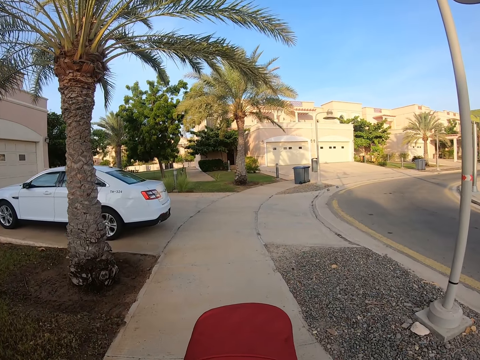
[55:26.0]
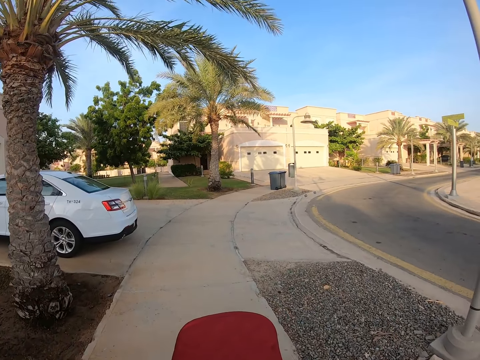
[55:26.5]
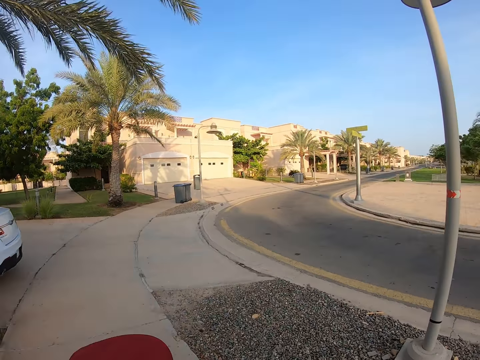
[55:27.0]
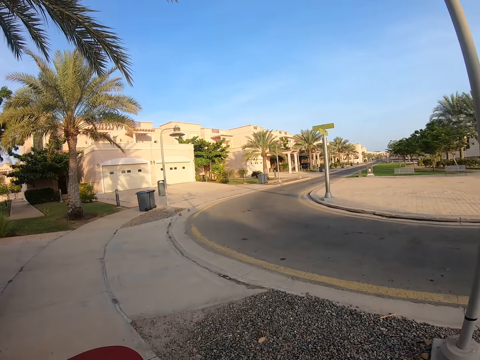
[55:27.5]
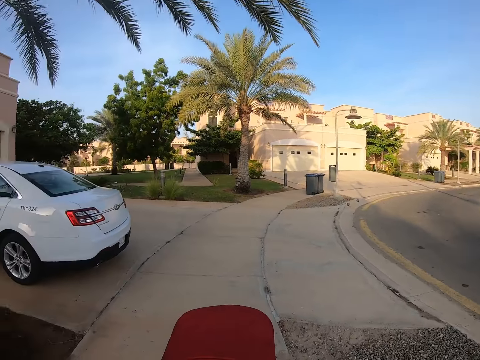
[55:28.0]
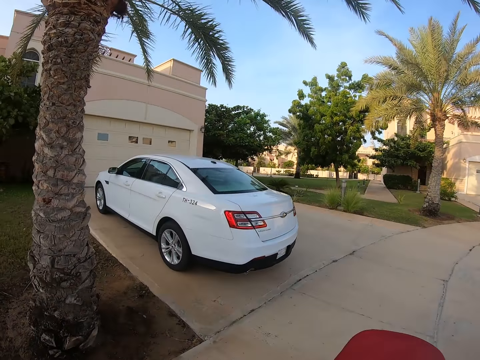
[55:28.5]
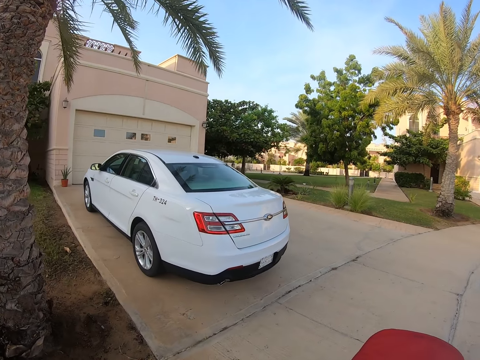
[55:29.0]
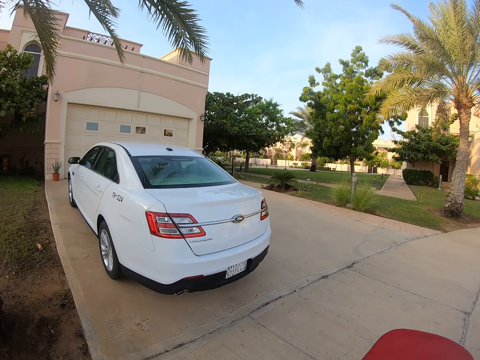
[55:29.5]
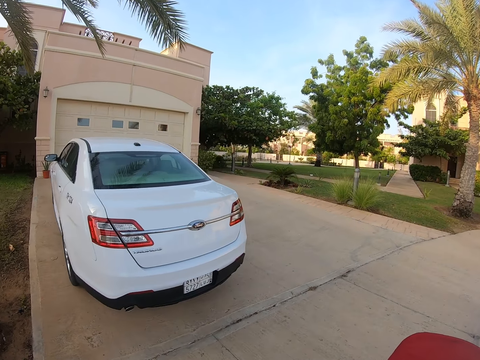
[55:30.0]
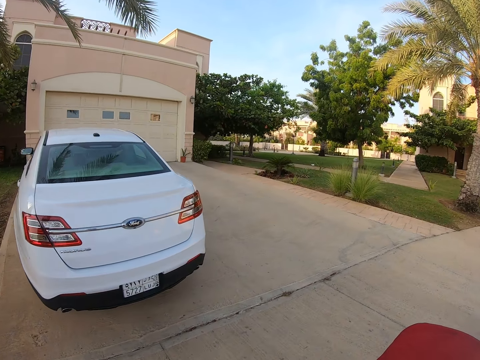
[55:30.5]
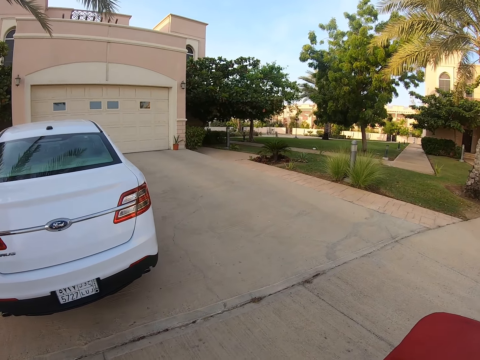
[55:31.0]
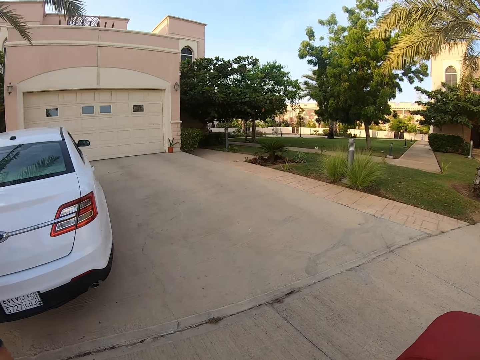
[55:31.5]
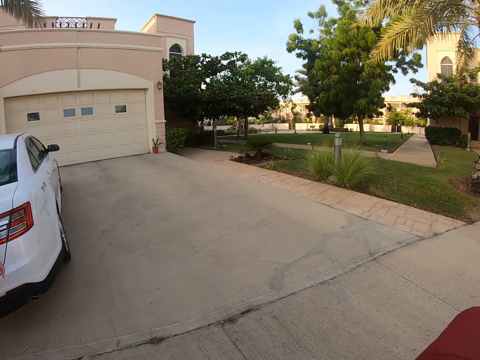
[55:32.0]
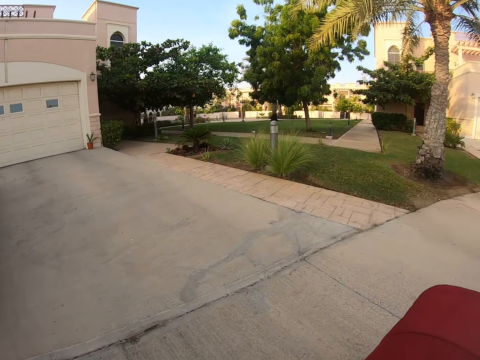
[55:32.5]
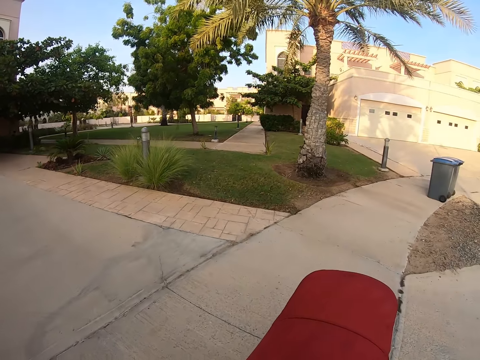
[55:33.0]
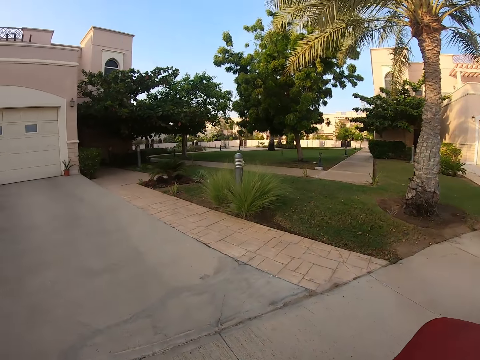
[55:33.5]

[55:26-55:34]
The camera wearer looks at another car. They push a baby carriage.
